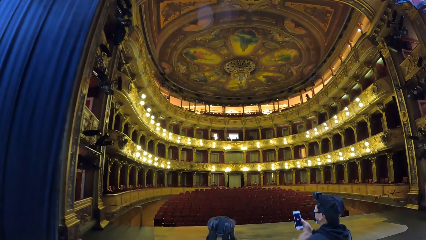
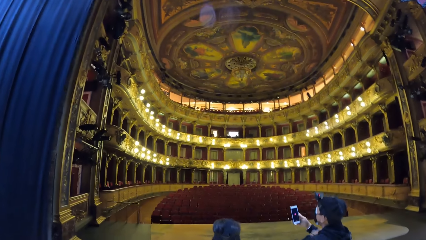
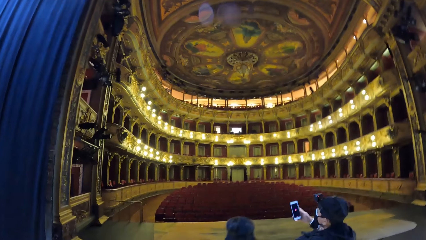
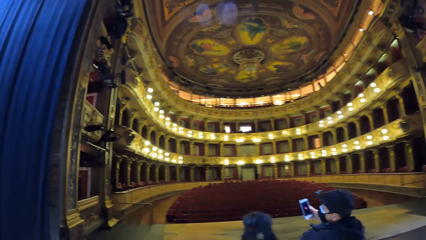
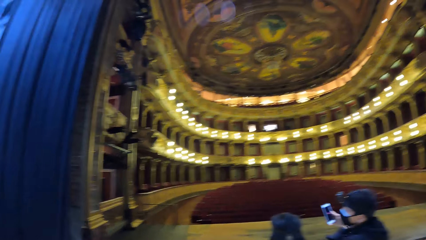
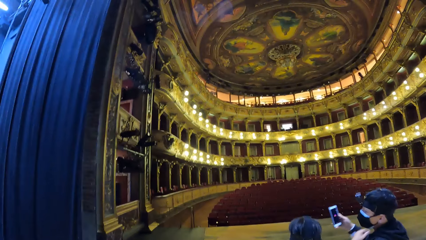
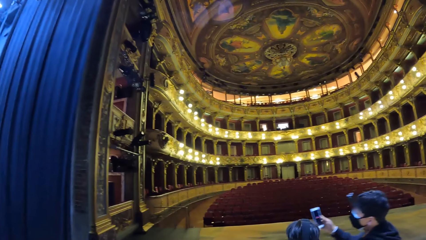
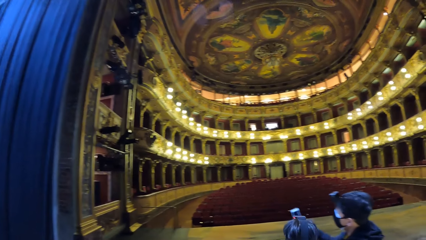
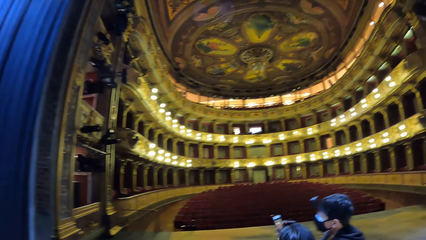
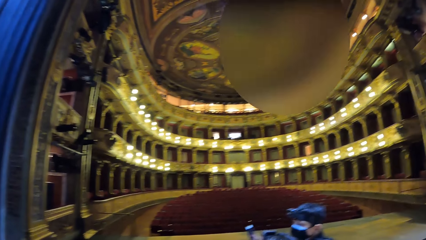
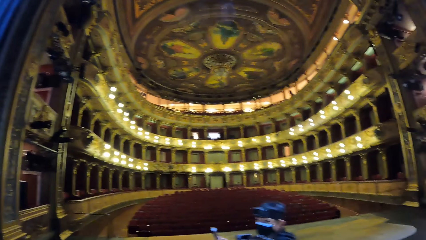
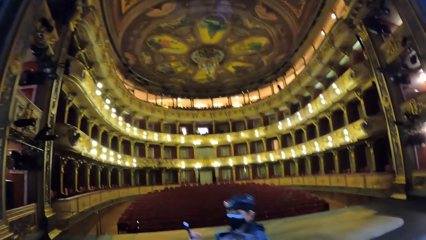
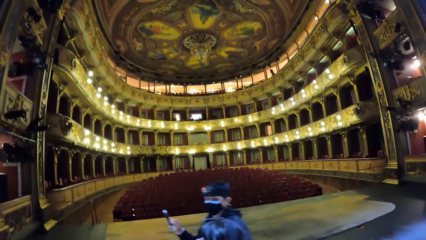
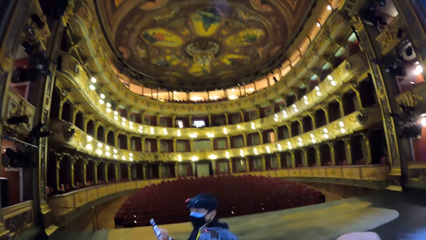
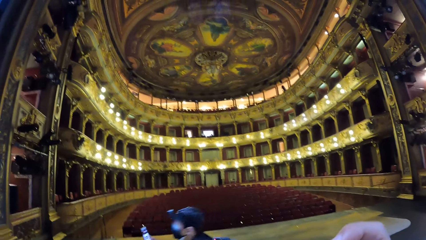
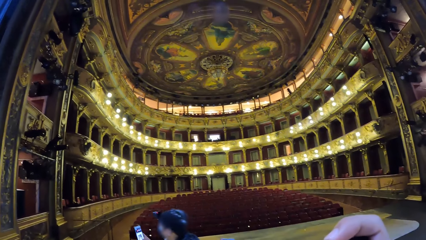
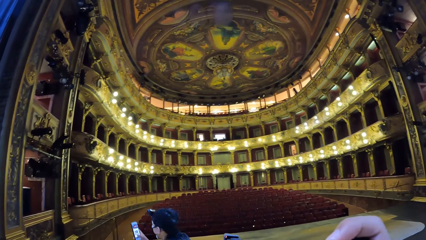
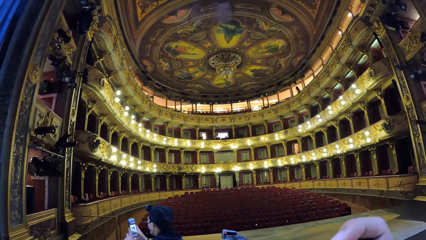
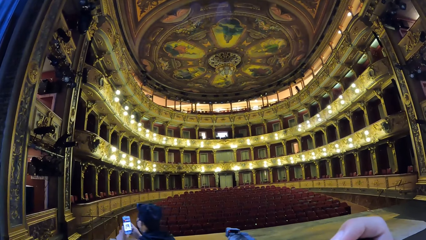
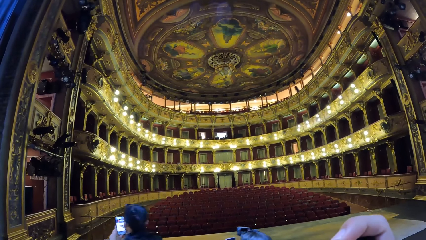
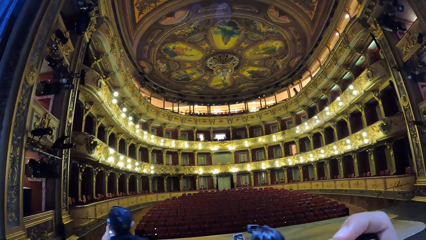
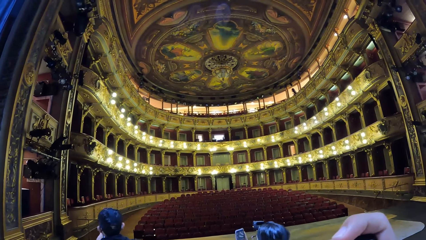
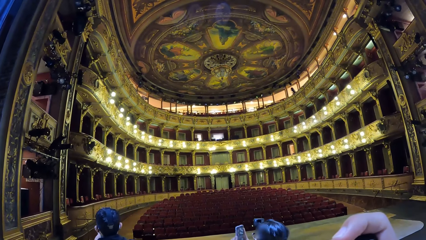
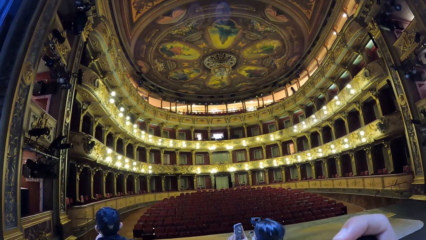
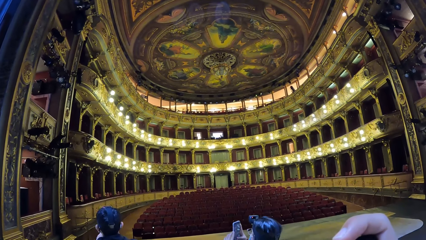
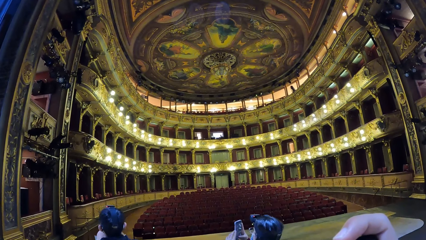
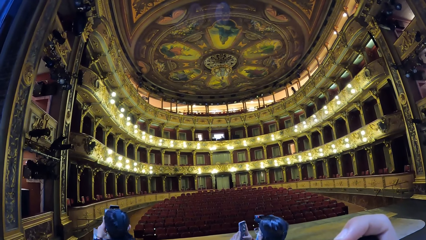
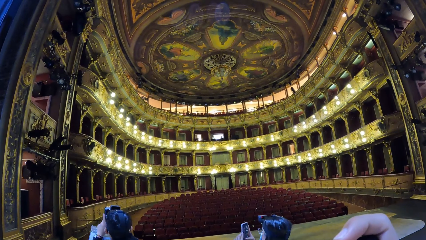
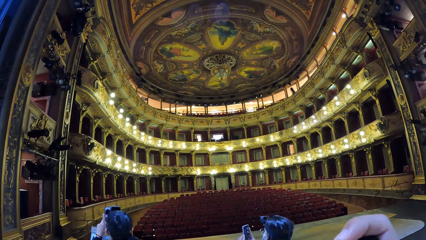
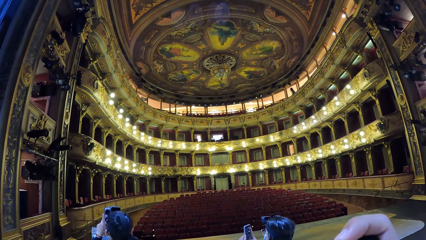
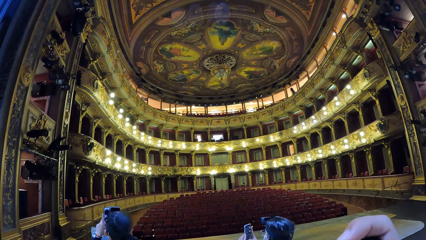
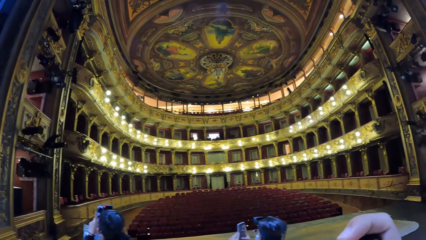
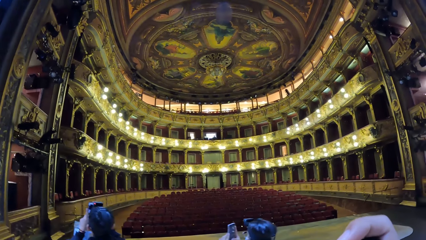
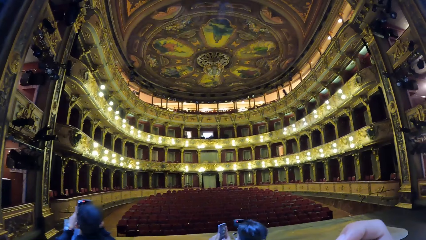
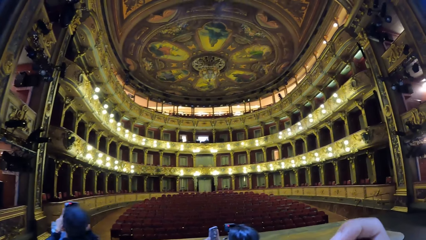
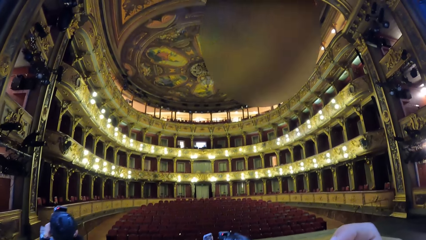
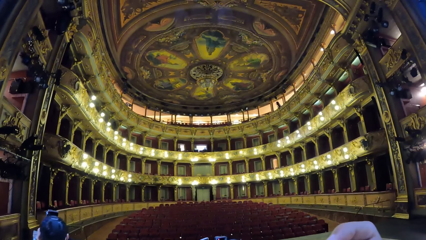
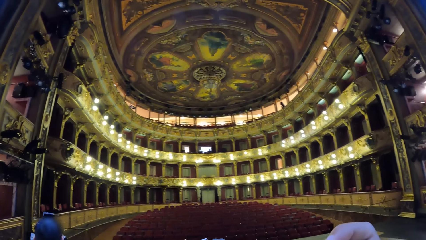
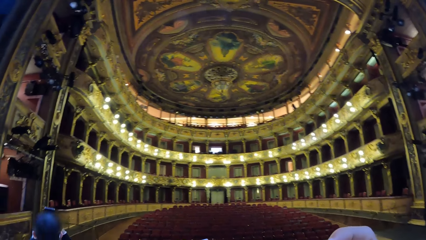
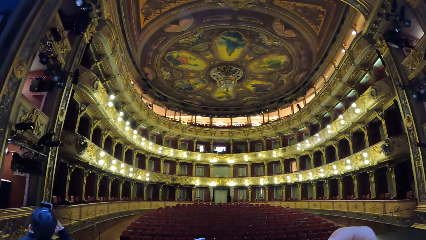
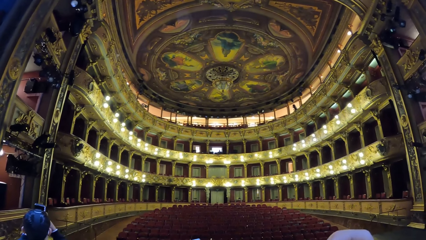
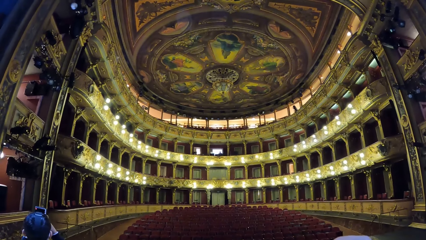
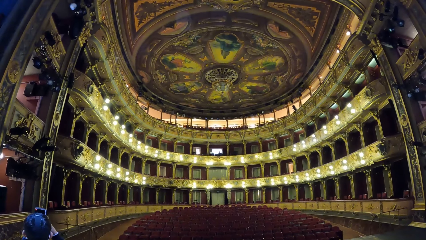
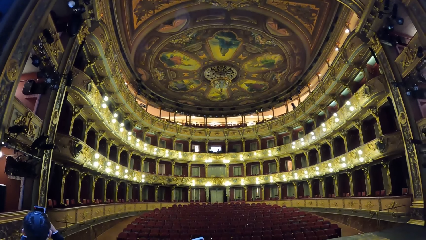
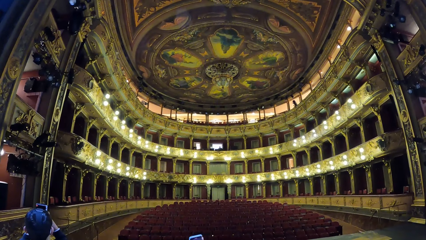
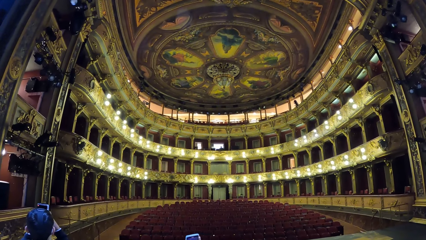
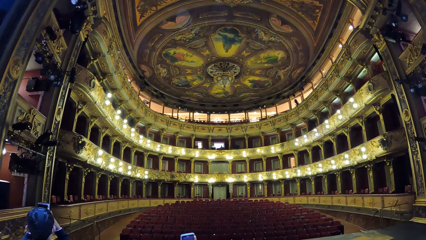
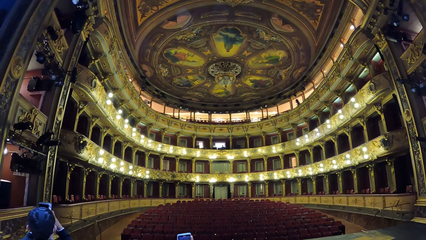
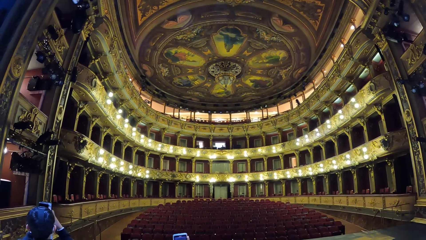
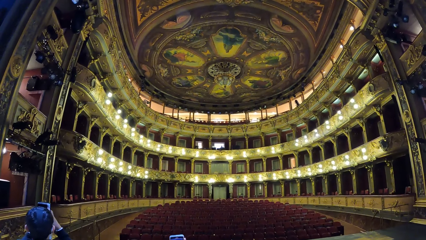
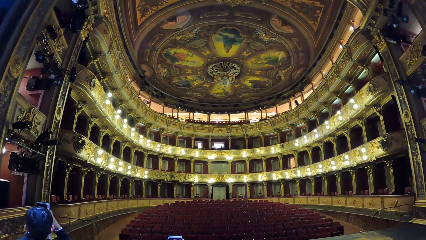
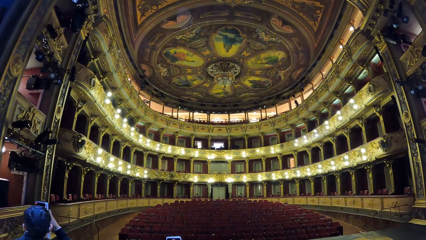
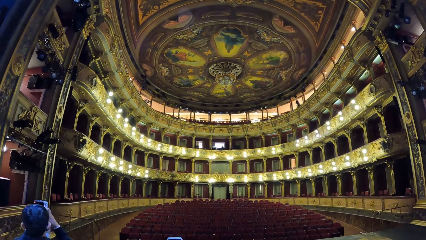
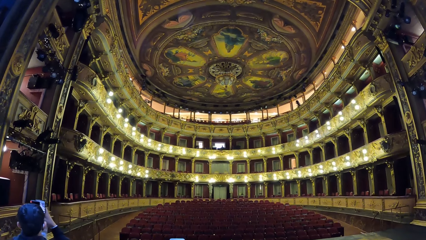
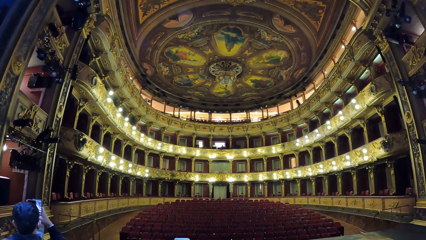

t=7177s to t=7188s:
The camera wearer looks around the movie theatre. They stare at the building hall.

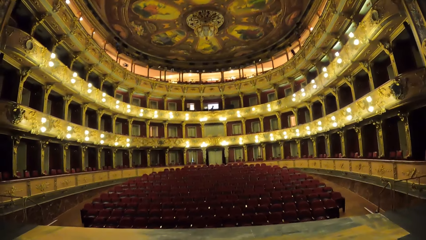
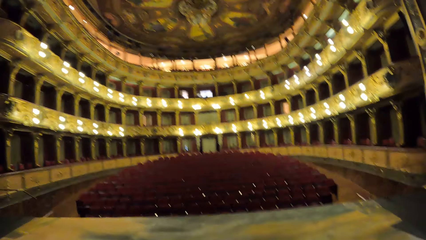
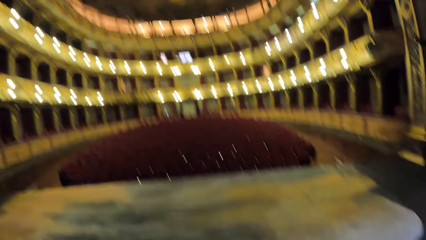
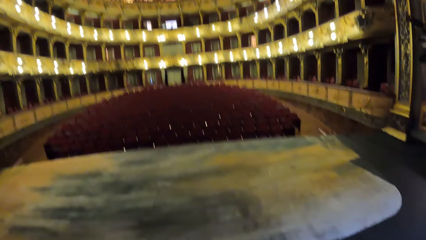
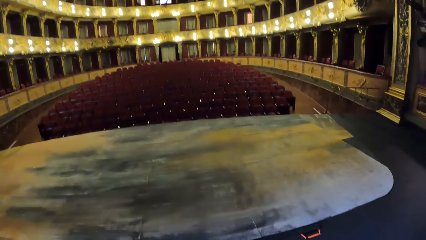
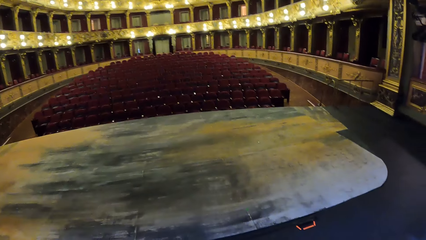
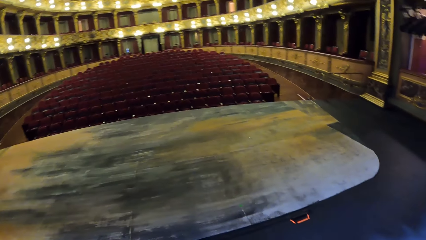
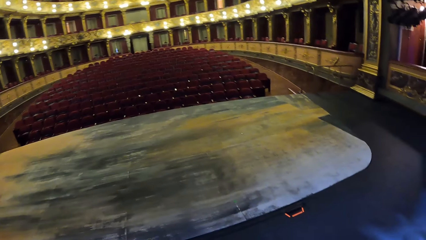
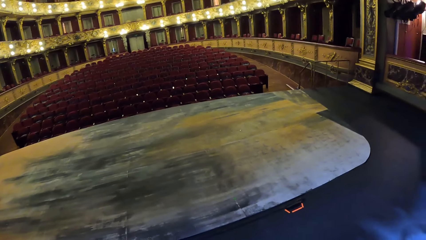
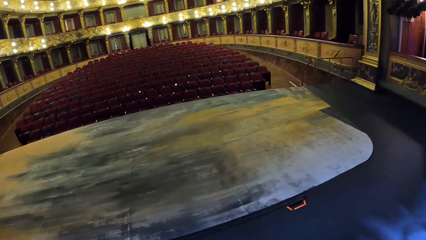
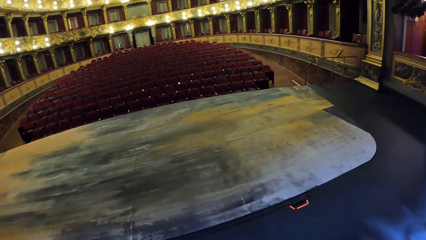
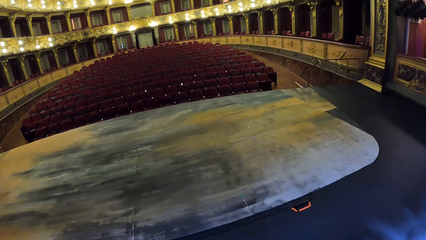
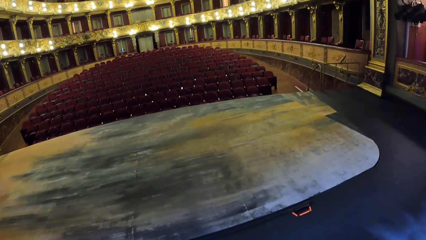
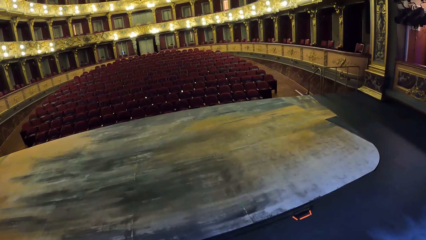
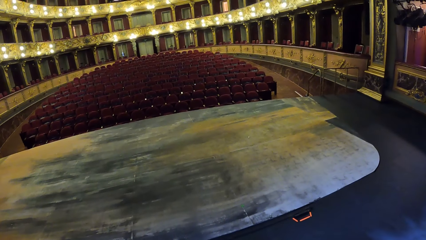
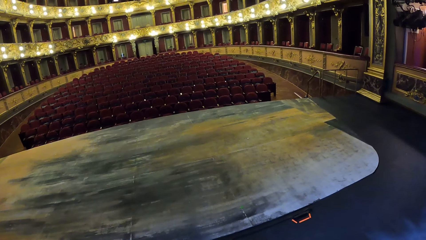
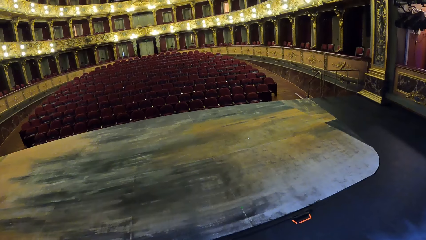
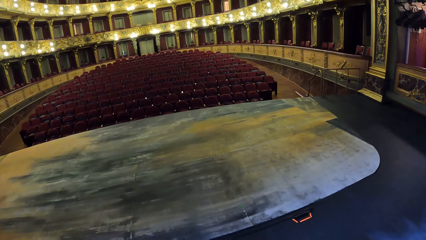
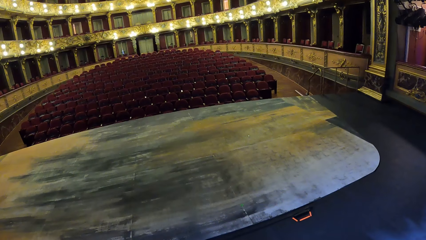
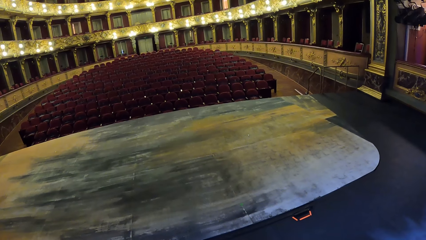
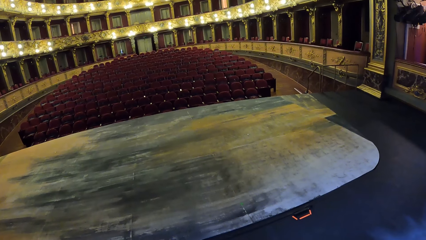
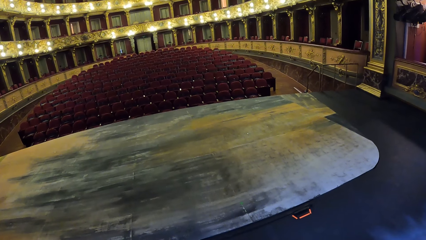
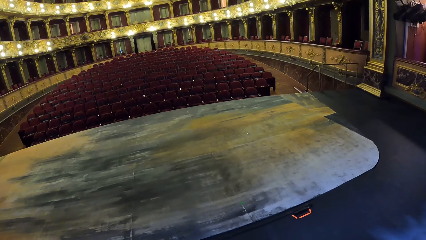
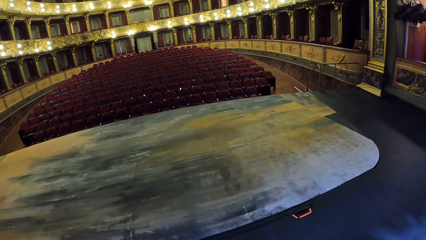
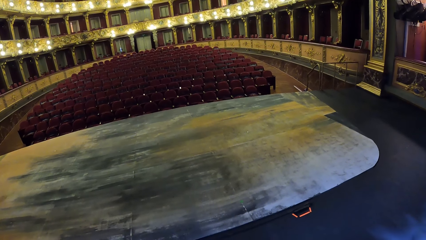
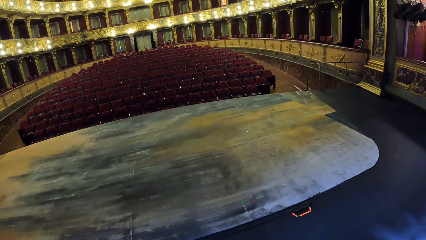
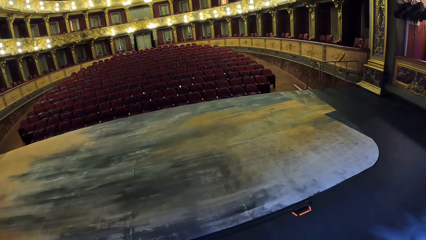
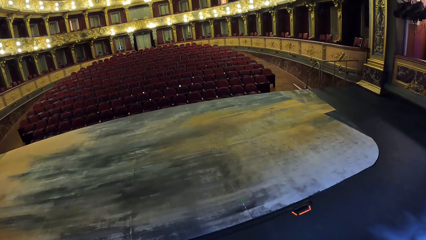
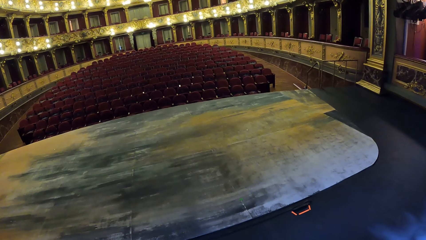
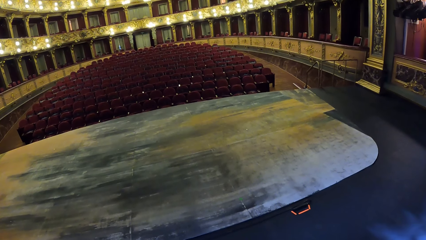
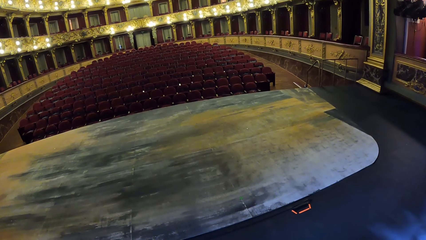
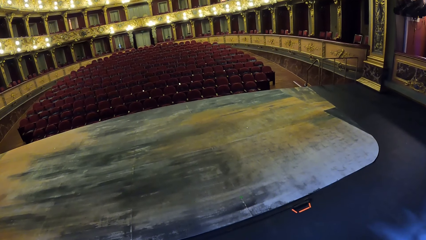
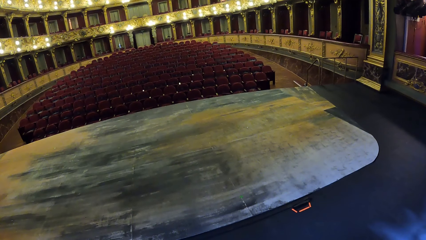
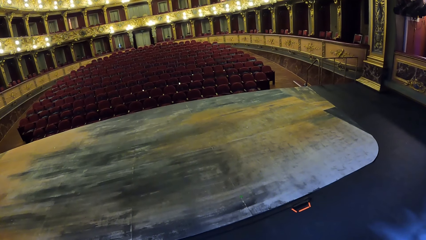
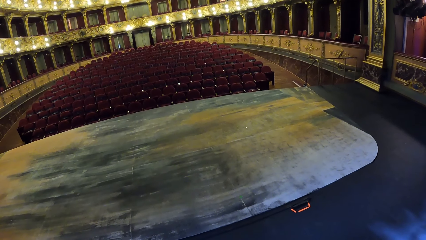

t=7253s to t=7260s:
The camera wearer stares at the hall arrangements.
